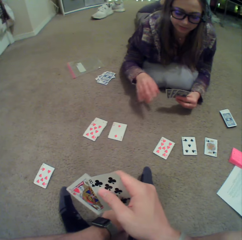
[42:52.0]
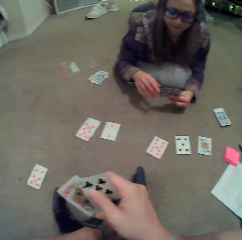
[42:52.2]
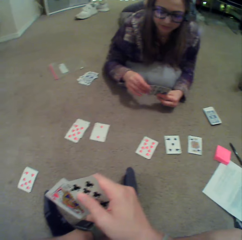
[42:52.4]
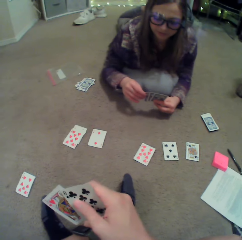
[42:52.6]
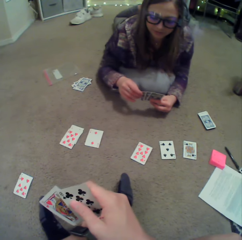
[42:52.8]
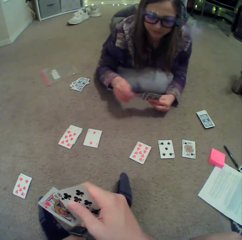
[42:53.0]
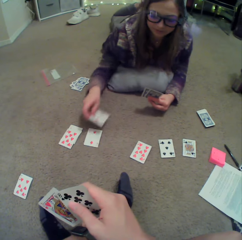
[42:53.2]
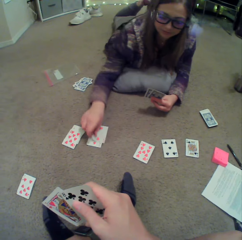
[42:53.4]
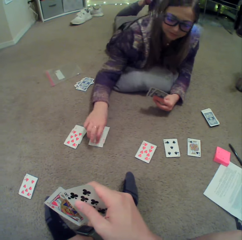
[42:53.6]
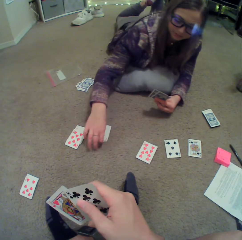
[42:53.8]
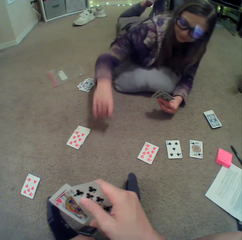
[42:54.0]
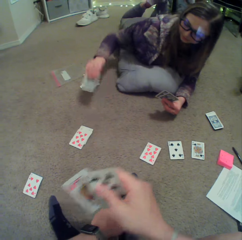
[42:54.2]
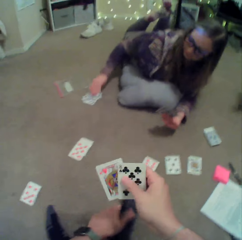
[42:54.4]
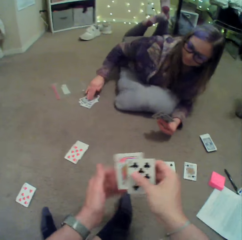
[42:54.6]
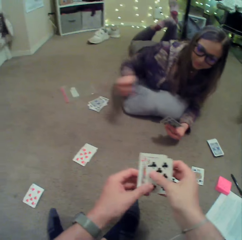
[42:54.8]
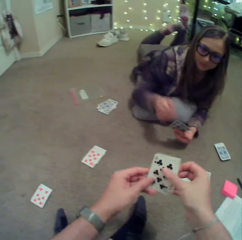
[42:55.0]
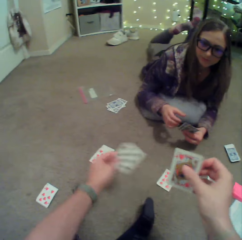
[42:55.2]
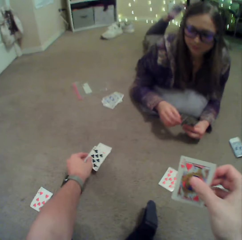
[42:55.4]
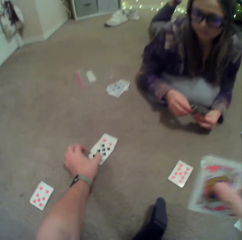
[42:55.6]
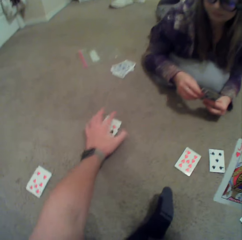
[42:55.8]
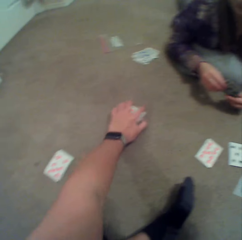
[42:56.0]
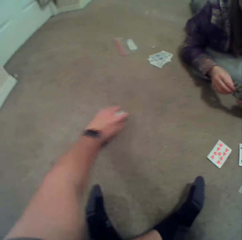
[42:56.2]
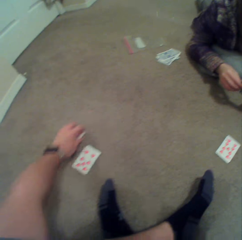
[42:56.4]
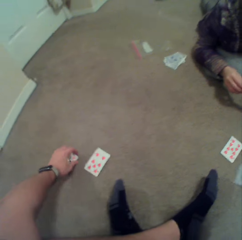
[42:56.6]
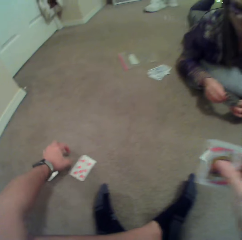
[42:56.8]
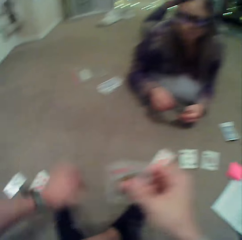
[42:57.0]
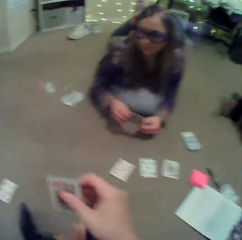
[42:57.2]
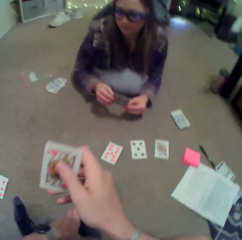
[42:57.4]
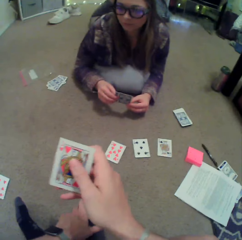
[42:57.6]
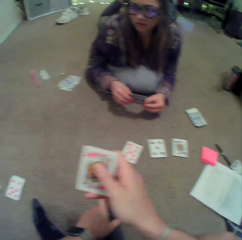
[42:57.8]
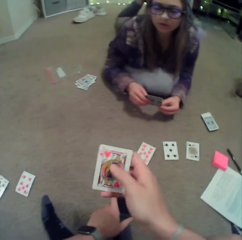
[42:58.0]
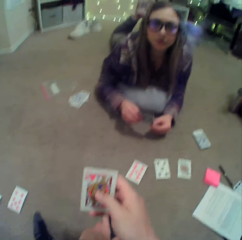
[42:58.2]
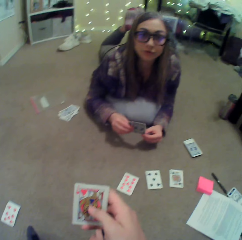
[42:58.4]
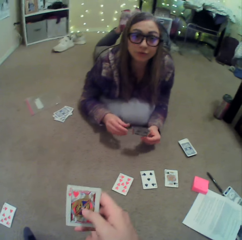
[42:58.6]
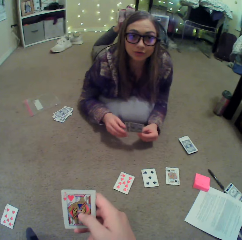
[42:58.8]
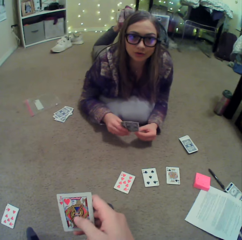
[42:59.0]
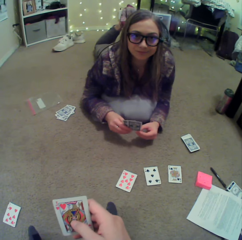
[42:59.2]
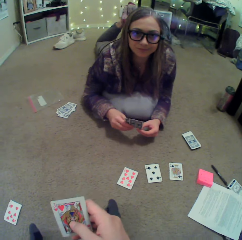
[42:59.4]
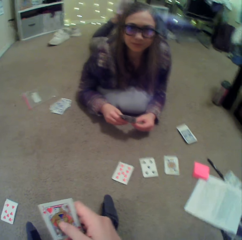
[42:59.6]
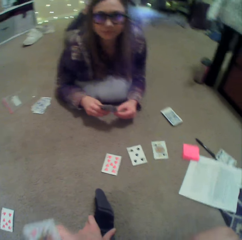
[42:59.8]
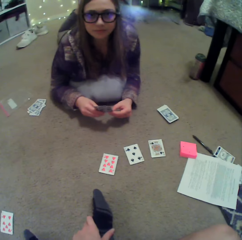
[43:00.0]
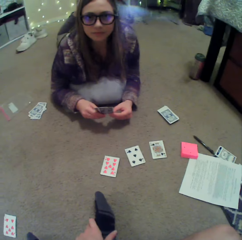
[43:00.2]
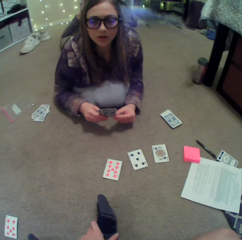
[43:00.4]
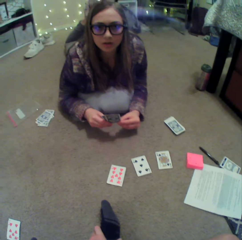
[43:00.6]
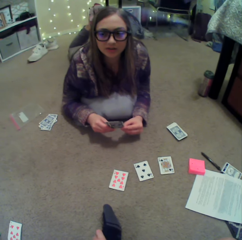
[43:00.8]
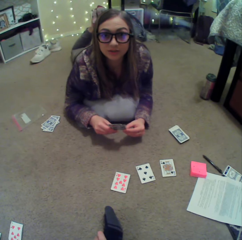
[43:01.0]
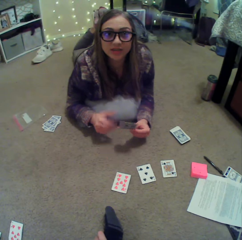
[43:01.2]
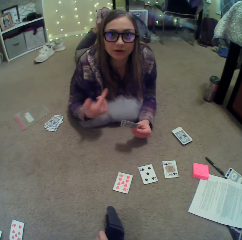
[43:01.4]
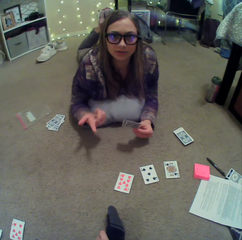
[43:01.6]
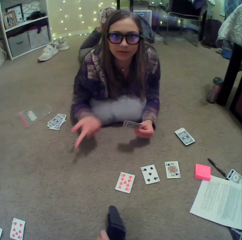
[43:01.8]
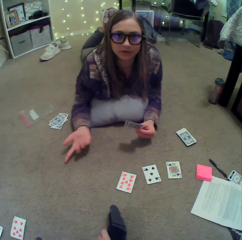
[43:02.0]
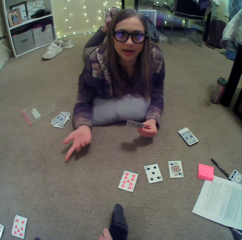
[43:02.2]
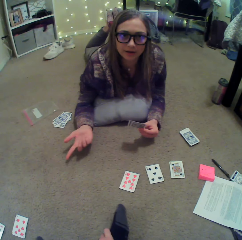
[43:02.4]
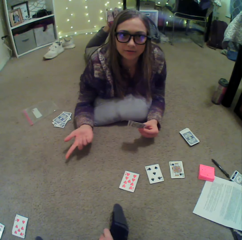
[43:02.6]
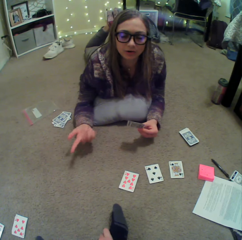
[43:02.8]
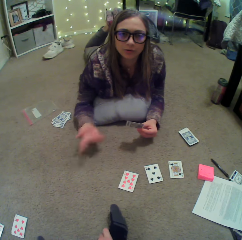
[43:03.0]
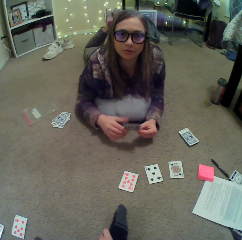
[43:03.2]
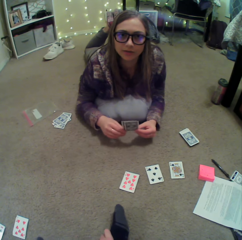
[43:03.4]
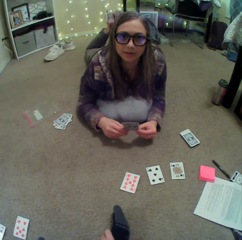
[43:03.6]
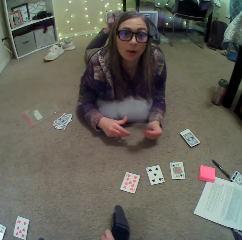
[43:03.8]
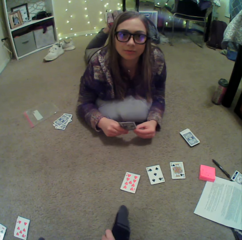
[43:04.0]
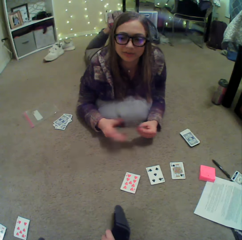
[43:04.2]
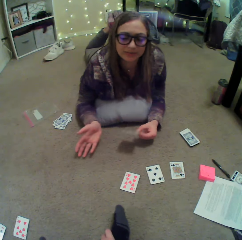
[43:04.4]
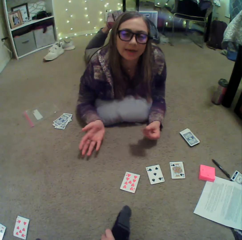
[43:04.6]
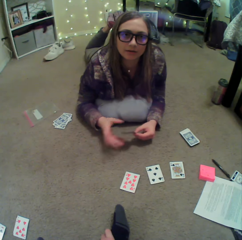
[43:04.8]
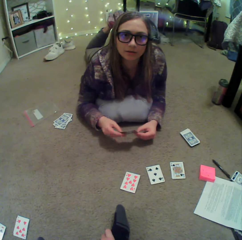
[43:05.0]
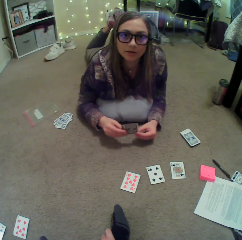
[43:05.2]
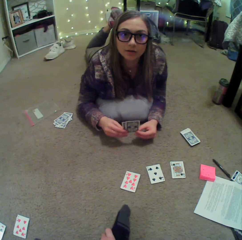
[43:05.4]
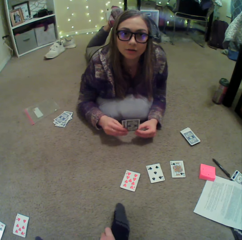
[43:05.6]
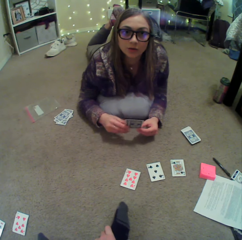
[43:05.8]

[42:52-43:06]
A lady puts a card on the floor, picks cards on the floor, and puts the cards on the floor. The camera wearer puts a card on the floor and moves the cards on the floor. The lady converses with the camera wearer. She sways hands and interacts with the camera wearer.

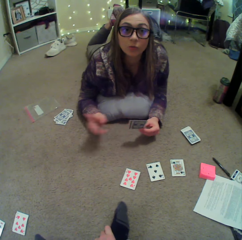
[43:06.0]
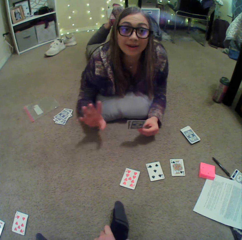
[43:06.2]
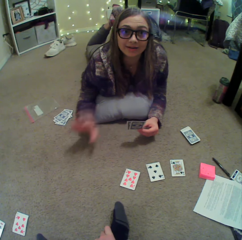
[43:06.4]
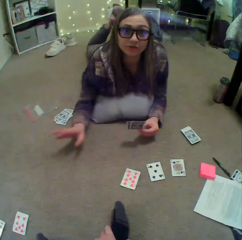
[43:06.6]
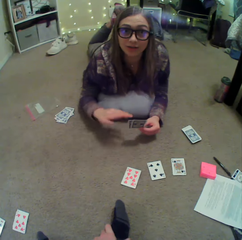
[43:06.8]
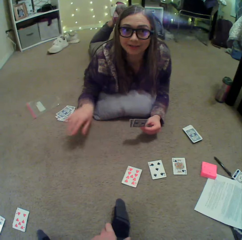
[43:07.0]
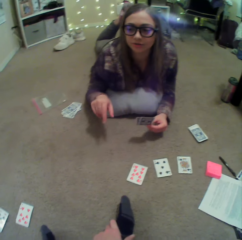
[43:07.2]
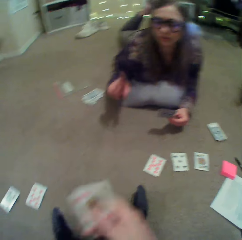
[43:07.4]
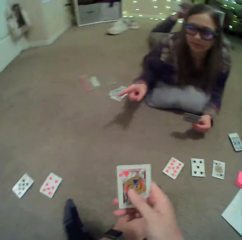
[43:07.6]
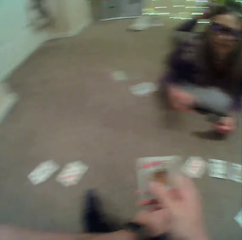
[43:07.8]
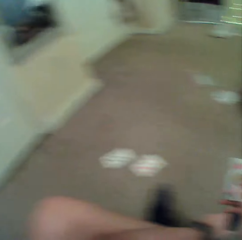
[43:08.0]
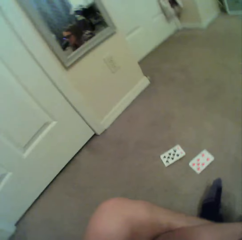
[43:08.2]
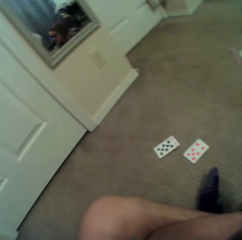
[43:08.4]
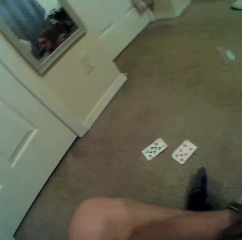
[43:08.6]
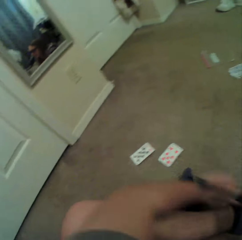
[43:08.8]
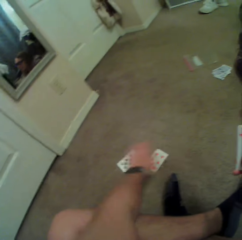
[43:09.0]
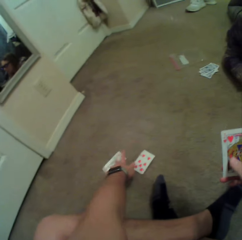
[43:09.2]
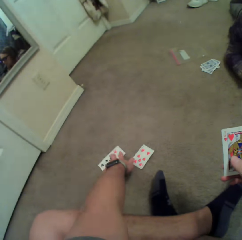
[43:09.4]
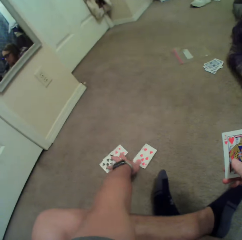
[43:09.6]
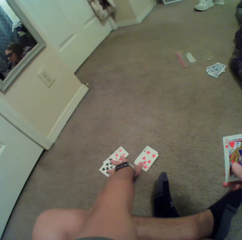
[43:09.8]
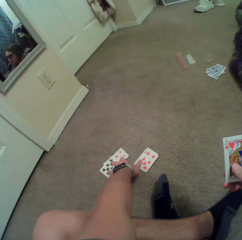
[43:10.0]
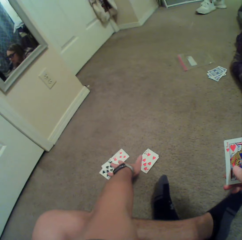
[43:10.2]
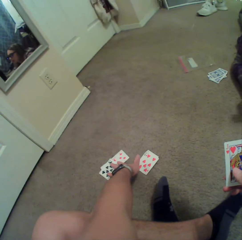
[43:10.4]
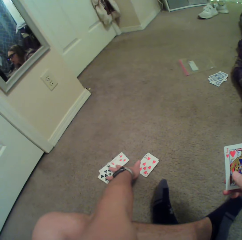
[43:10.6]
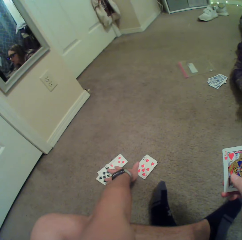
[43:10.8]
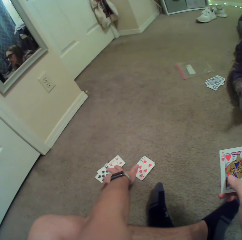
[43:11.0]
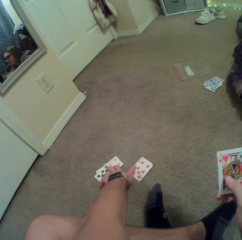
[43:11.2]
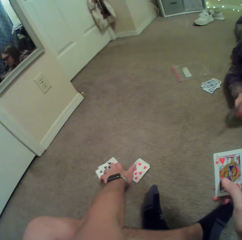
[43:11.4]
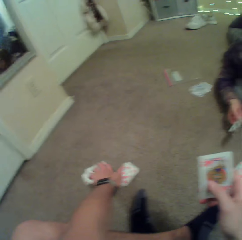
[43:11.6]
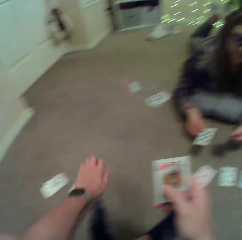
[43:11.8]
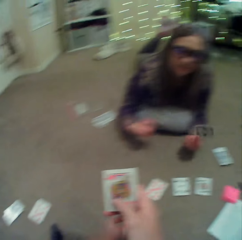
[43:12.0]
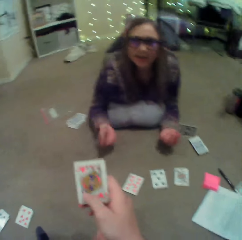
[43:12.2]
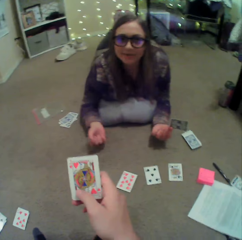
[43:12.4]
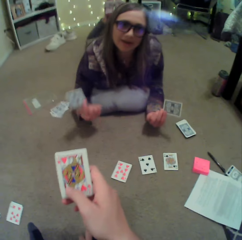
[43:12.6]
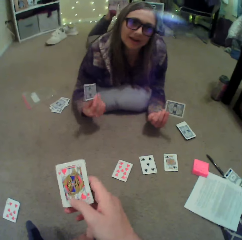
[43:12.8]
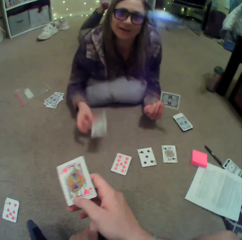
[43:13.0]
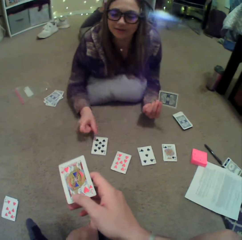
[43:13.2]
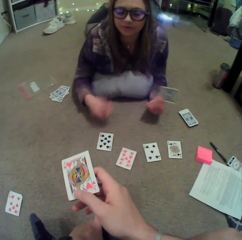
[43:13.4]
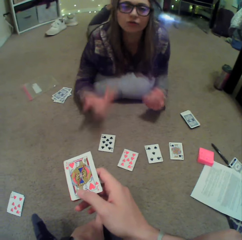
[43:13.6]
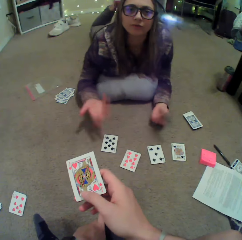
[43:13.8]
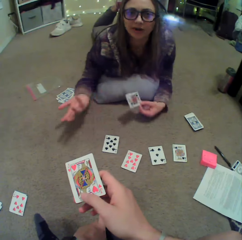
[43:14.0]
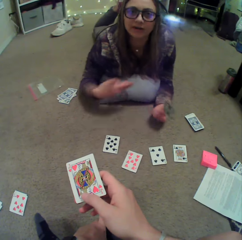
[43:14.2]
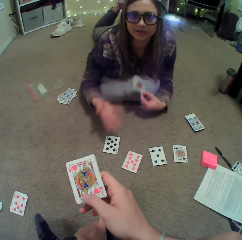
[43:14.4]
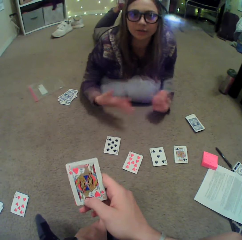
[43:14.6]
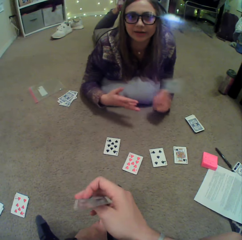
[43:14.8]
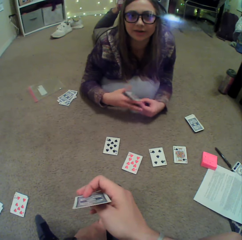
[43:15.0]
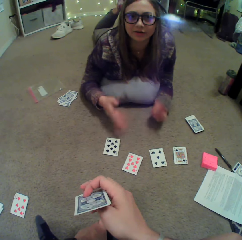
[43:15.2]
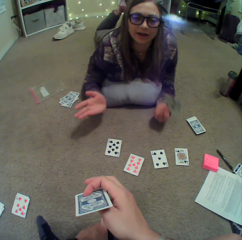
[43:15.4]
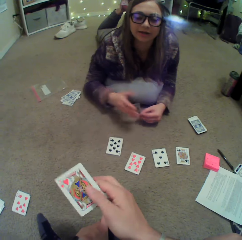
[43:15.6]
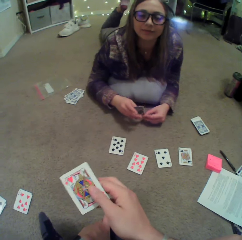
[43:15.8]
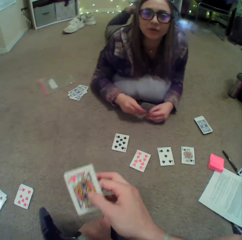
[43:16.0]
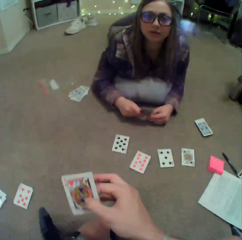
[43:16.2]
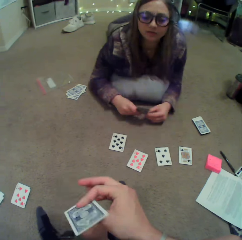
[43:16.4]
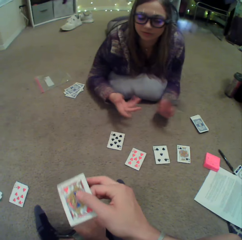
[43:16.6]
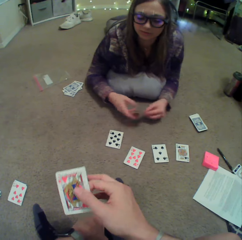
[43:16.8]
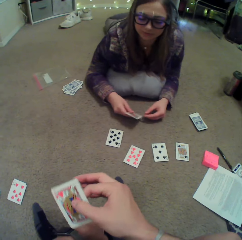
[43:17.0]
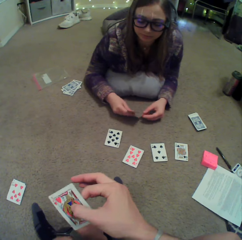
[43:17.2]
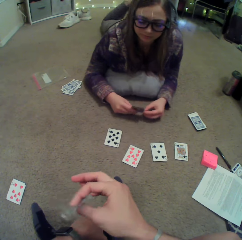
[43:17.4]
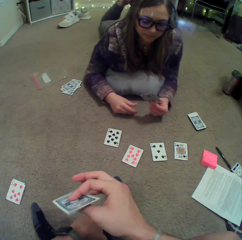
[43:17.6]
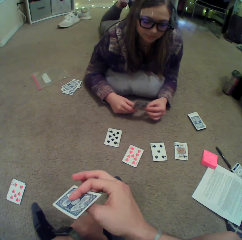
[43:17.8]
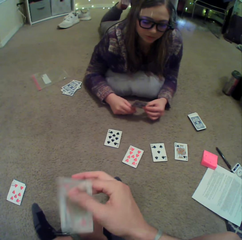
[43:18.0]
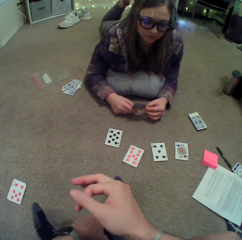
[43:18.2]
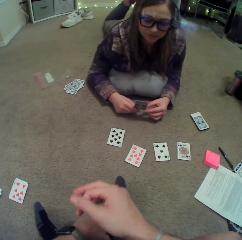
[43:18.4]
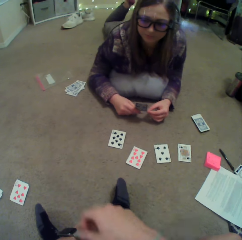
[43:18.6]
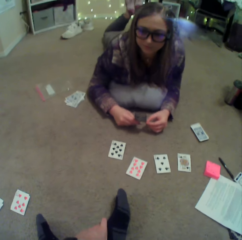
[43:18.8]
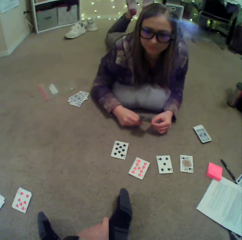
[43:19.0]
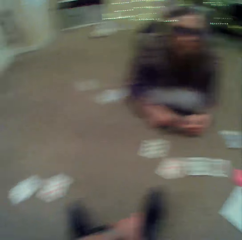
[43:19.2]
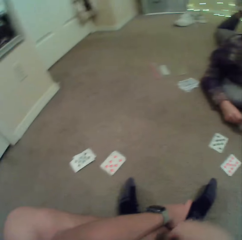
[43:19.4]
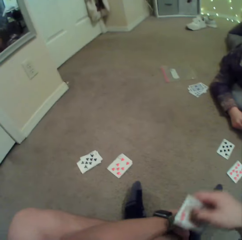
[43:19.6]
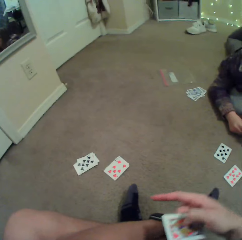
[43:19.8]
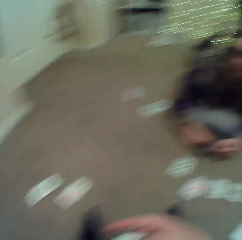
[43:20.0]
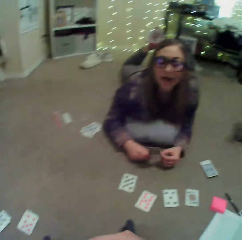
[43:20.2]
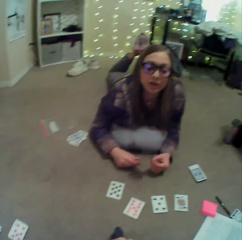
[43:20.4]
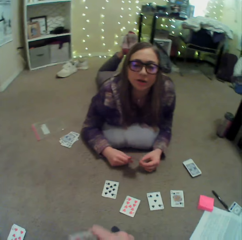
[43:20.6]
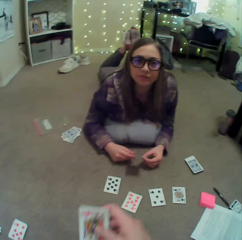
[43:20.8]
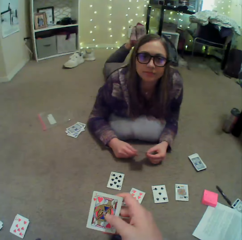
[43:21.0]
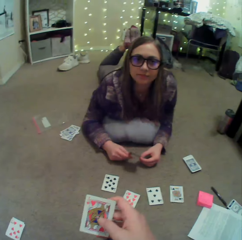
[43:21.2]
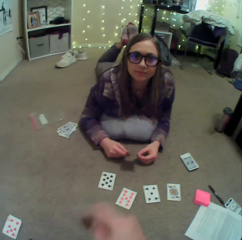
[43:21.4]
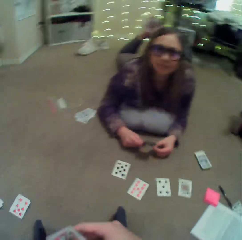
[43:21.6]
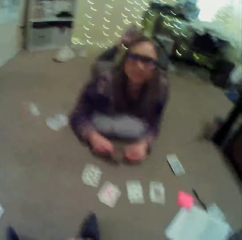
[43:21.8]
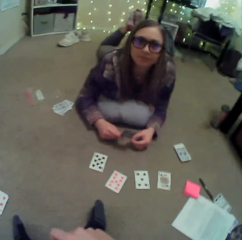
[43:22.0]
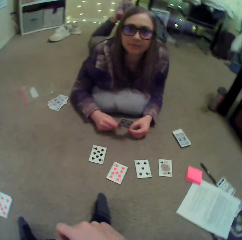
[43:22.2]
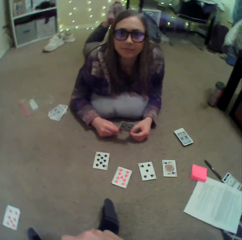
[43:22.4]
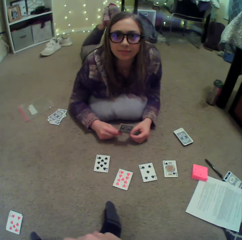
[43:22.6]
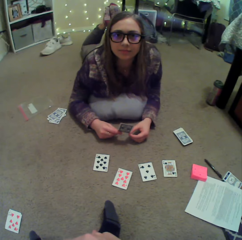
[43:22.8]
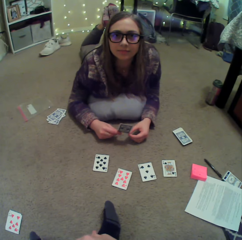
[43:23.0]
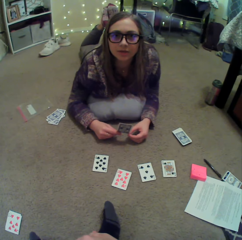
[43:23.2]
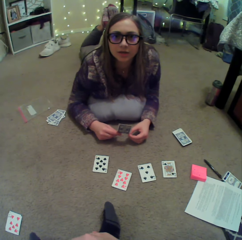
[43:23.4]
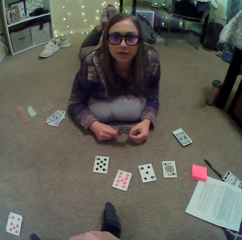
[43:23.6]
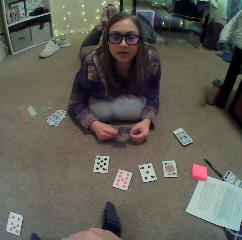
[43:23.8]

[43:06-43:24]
The camera wearer straightens a hand, looks around, and touches a card on the floor. A lady sways hands, puts a card on the floor, sways hands, and interacts with the camera wearer. The camera wearer picks a card on the floor. The lady converses with the camera wearer.
